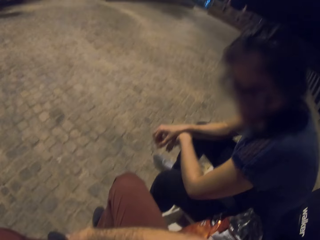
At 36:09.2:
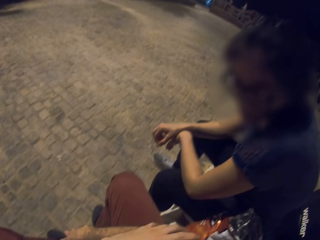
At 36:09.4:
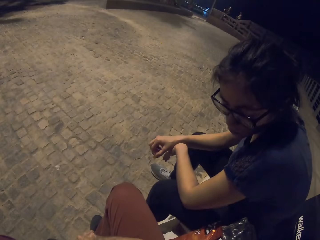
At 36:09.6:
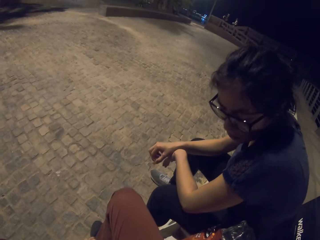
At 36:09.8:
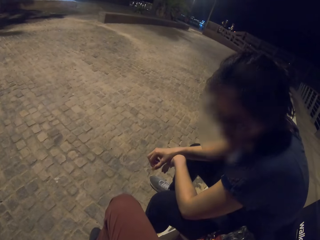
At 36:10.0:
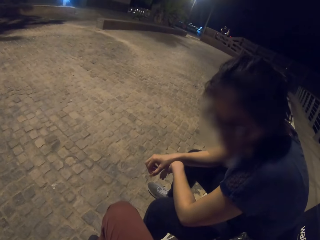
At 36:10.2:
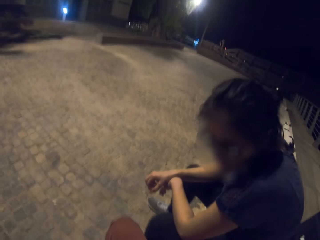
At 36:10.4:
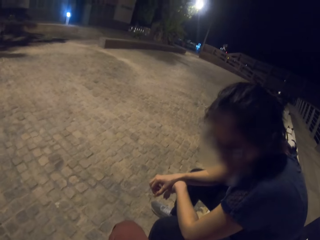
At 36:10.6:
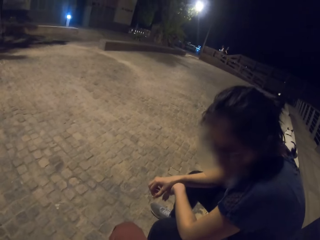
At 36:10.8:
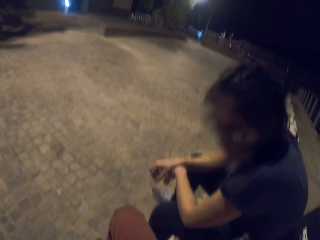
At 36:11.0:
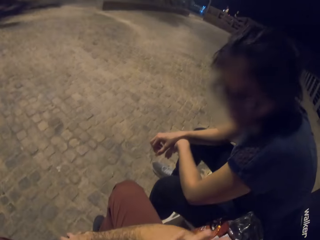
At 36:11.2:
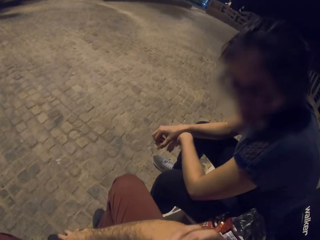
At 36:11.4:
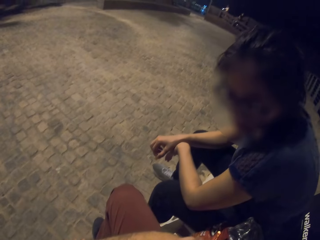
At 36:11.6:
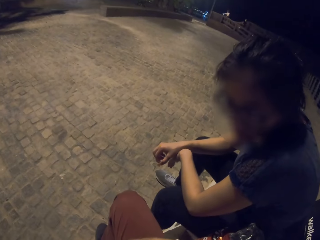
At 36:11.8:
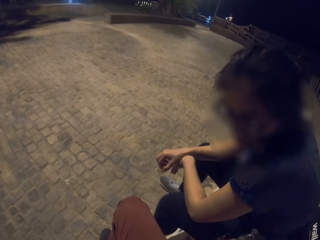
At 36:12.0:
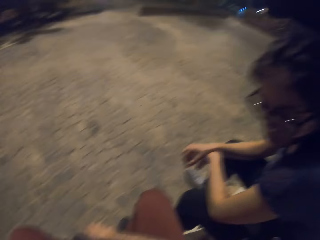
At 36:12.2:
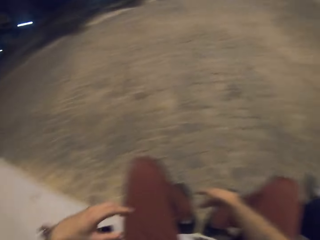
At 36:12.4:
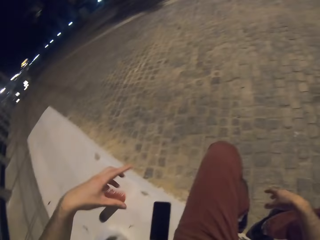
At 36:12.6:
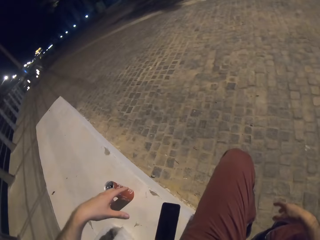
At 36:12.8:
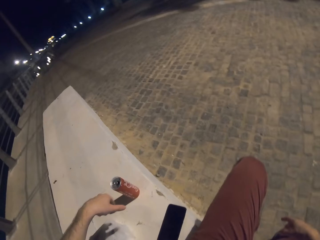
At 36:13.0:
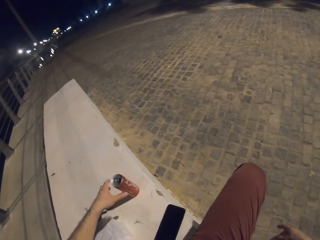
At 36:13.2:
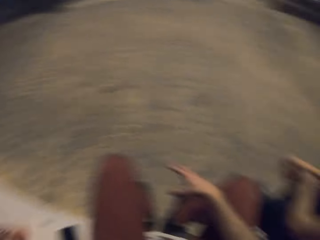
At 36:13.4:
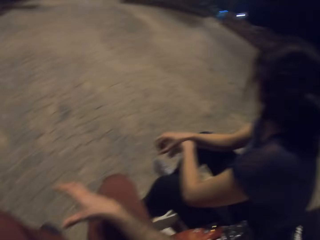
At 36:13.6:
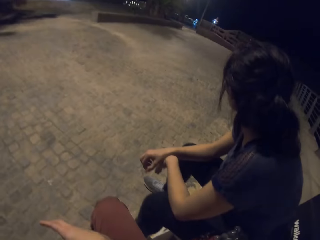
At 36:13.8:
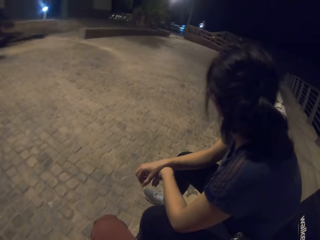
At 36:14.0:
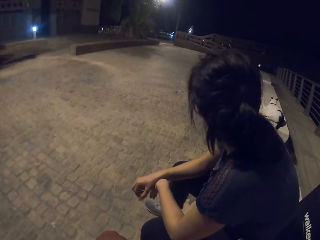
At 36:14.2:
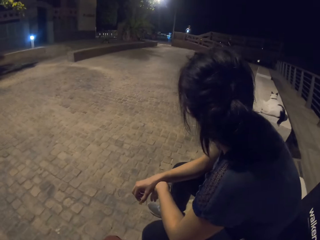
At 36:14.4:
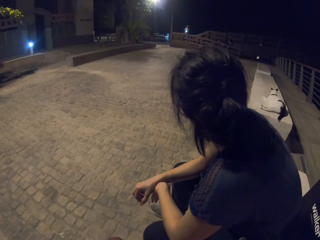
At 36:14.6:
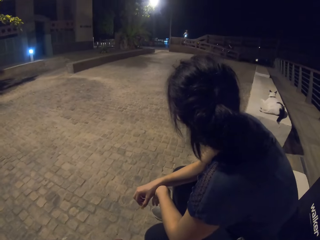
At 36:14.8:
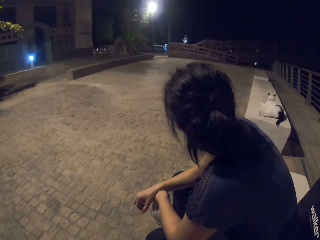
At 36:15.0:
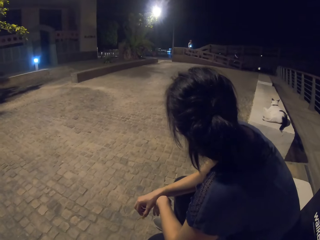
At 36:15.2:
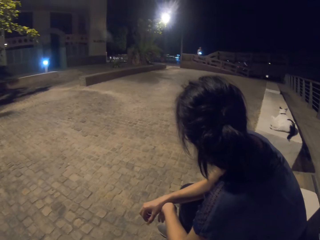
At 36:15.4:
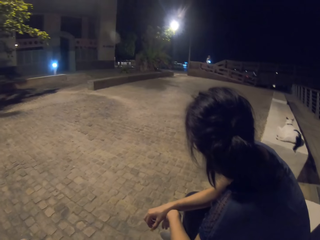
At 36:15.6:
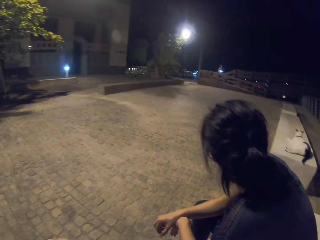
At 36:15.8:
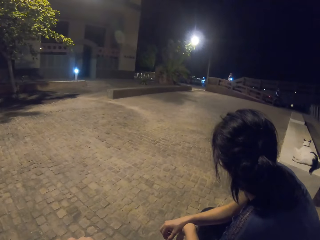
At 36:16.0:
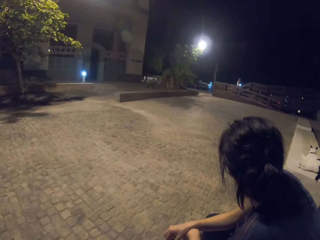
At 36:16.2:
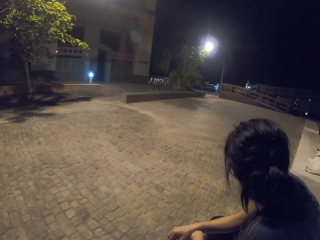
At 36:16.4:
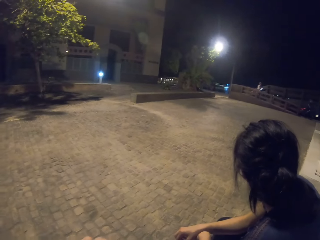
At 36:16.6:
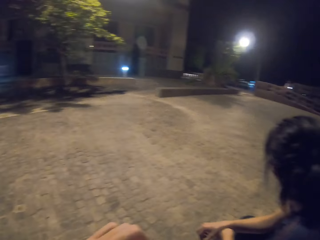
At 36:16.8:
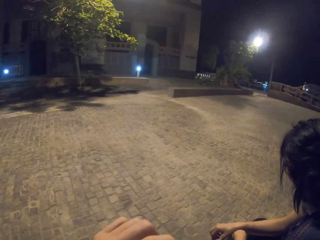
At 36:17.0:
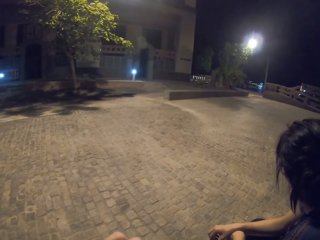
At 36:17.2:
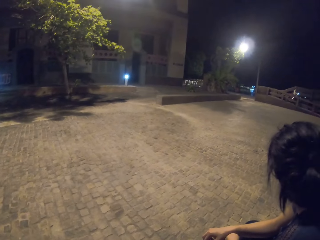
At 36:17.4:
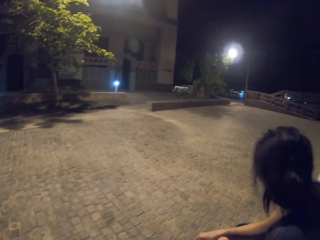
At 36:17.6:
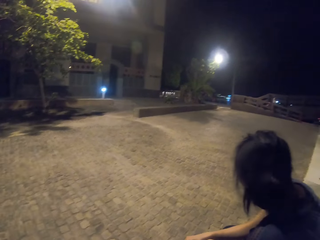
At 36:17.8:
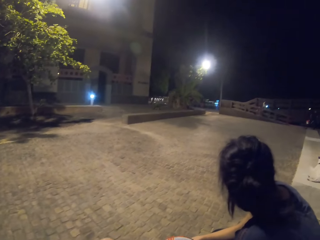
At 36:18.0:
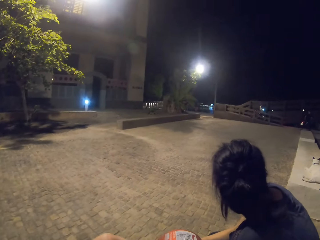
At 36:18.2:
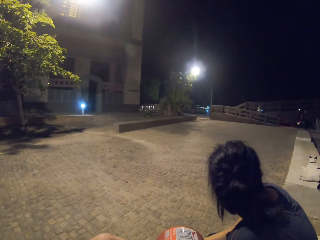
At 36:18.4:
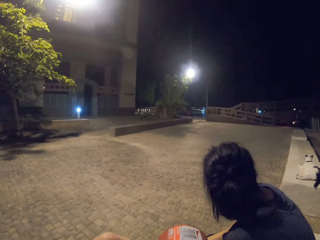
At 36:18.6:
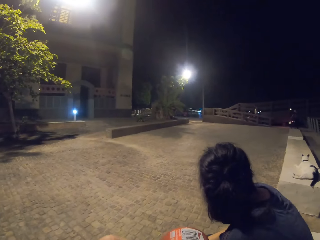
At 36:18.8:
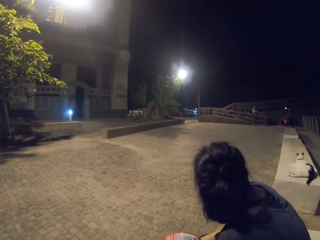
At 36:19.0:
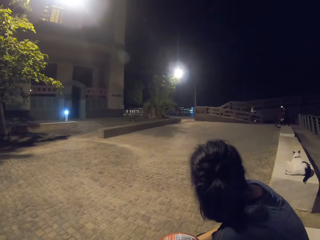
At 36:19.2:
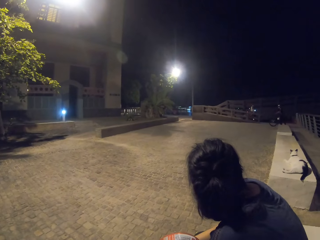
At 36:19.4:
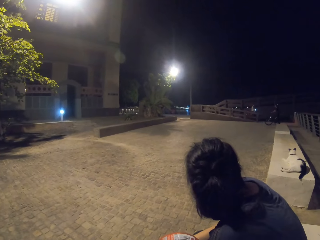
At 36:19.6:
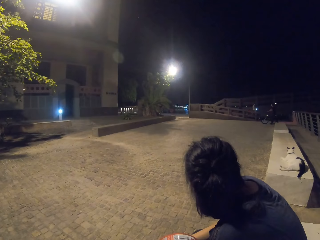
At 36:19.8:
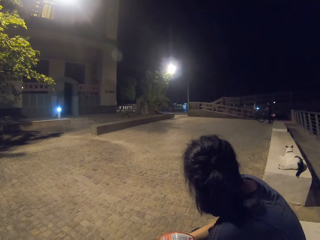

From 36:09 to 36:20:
The camera wearer picks up a Coca-Cola can. They drink the soft drink.

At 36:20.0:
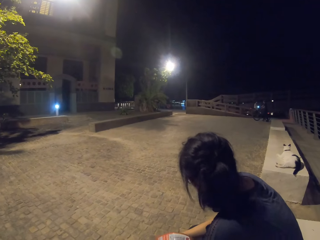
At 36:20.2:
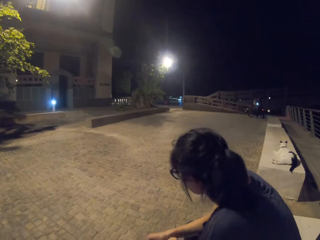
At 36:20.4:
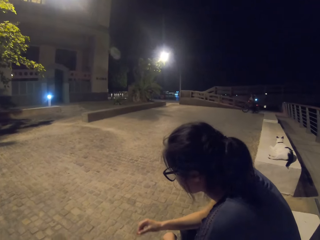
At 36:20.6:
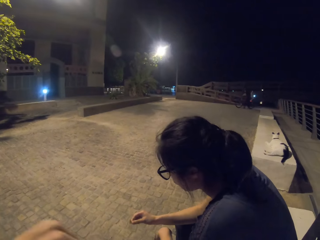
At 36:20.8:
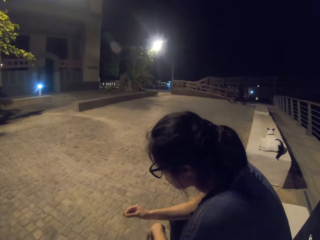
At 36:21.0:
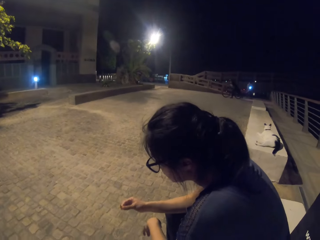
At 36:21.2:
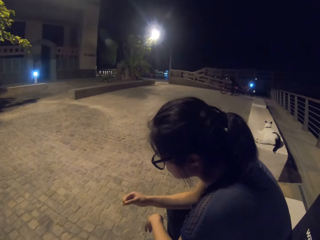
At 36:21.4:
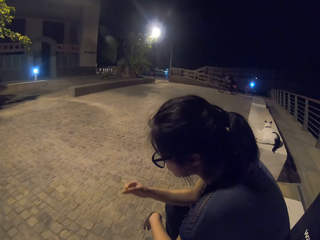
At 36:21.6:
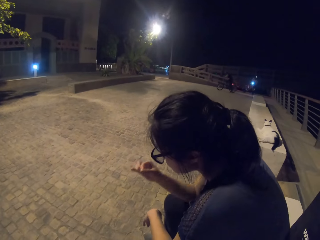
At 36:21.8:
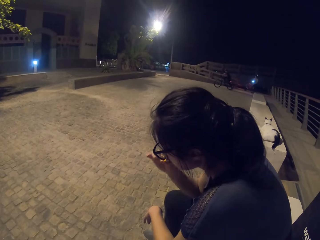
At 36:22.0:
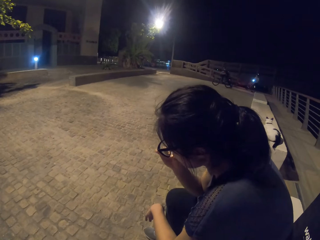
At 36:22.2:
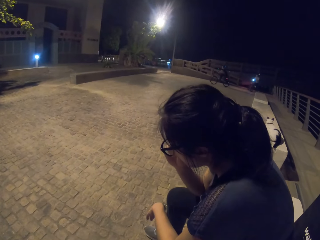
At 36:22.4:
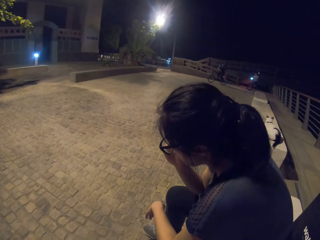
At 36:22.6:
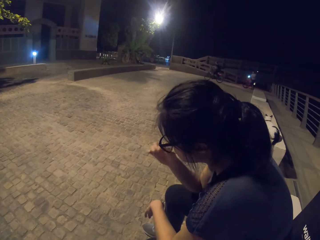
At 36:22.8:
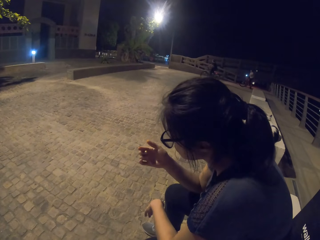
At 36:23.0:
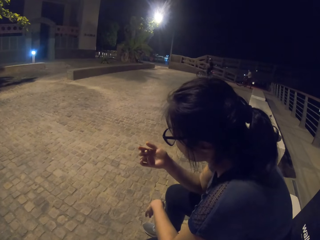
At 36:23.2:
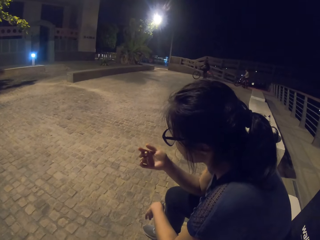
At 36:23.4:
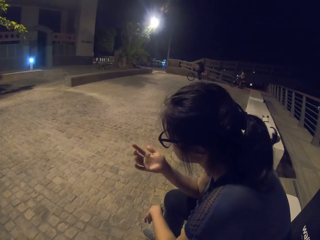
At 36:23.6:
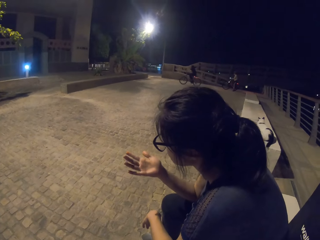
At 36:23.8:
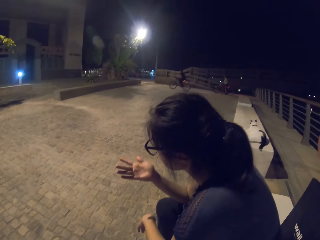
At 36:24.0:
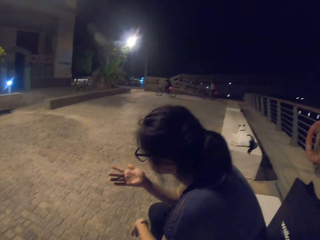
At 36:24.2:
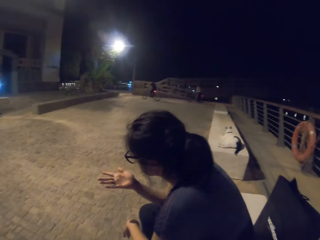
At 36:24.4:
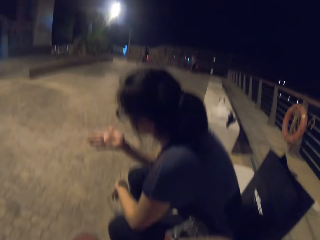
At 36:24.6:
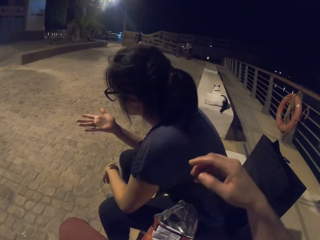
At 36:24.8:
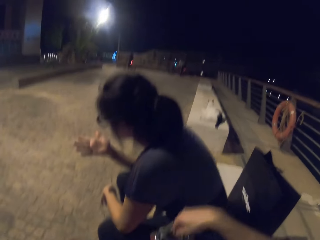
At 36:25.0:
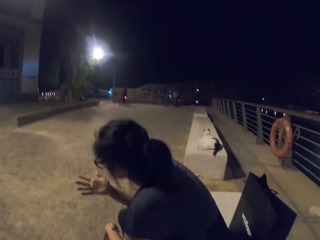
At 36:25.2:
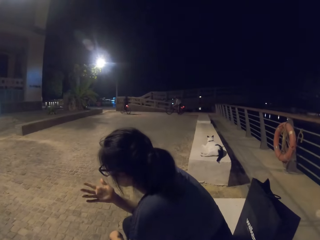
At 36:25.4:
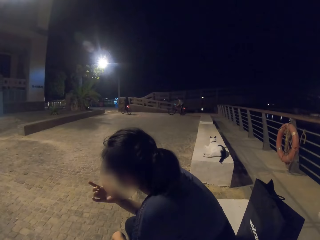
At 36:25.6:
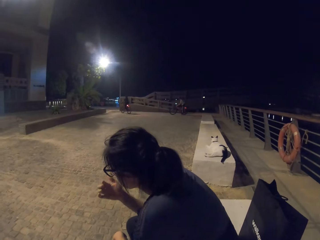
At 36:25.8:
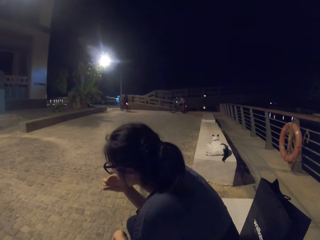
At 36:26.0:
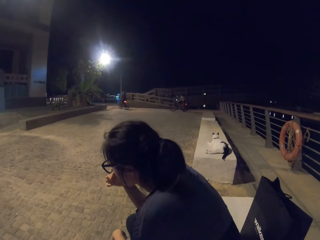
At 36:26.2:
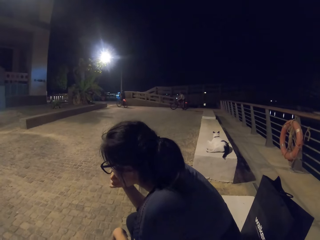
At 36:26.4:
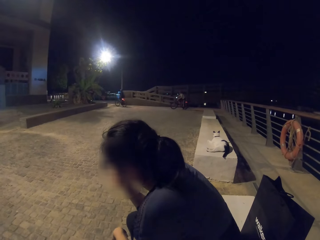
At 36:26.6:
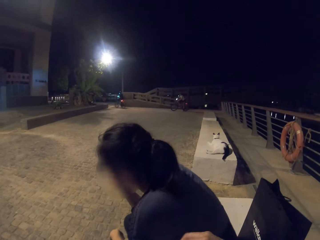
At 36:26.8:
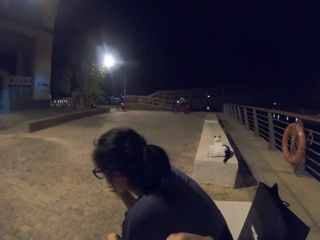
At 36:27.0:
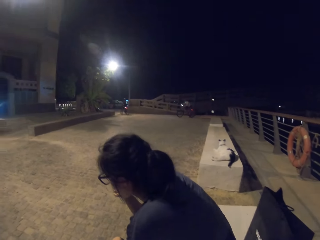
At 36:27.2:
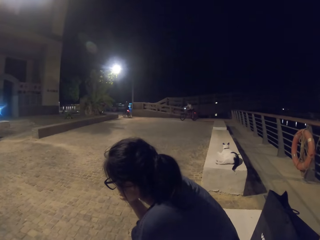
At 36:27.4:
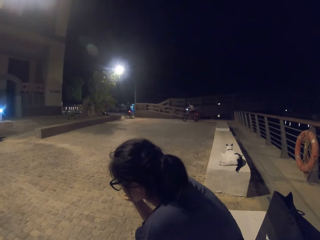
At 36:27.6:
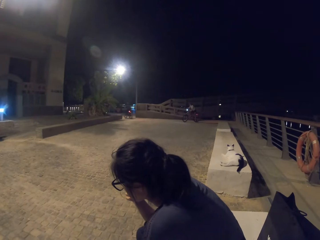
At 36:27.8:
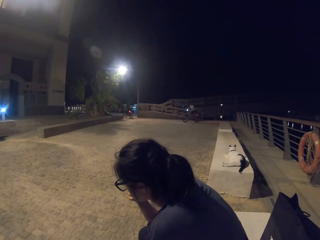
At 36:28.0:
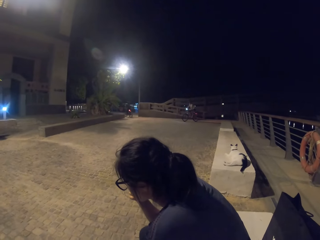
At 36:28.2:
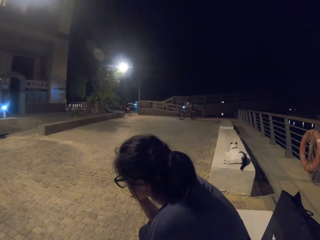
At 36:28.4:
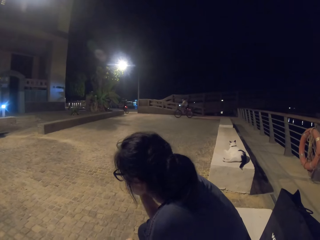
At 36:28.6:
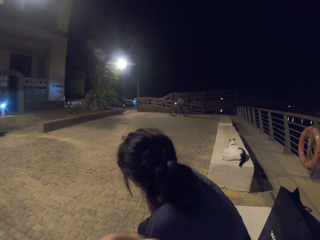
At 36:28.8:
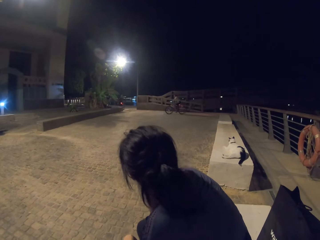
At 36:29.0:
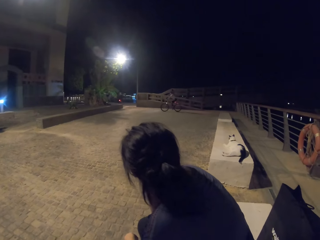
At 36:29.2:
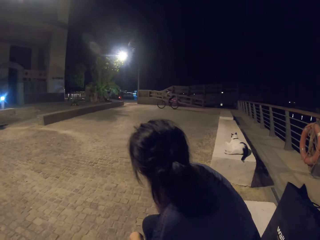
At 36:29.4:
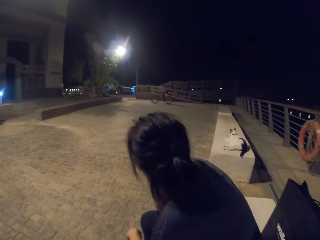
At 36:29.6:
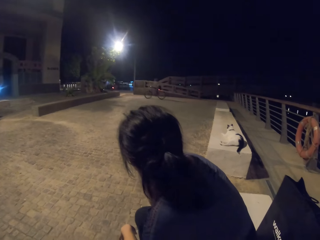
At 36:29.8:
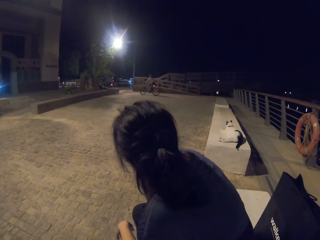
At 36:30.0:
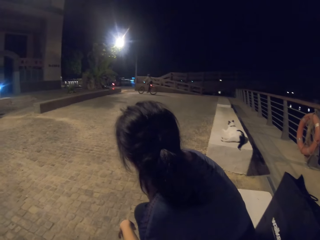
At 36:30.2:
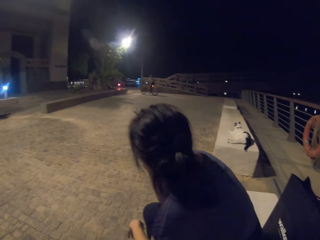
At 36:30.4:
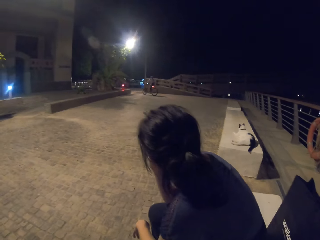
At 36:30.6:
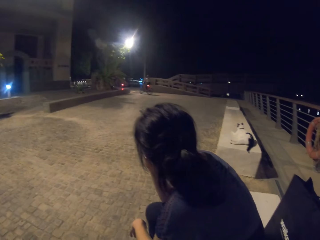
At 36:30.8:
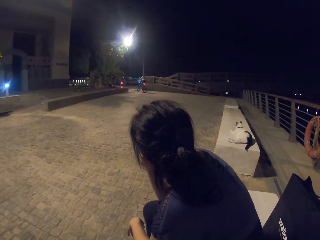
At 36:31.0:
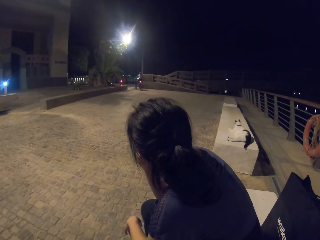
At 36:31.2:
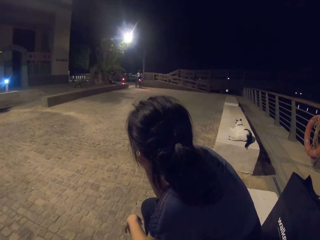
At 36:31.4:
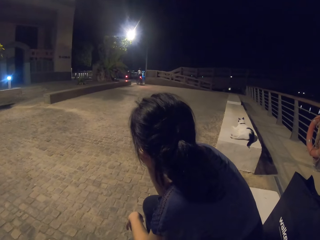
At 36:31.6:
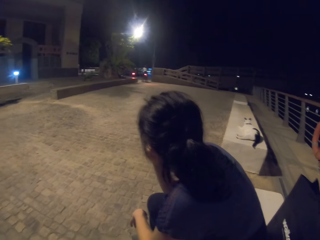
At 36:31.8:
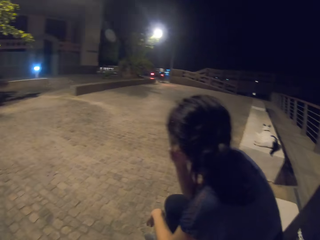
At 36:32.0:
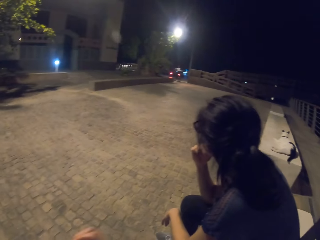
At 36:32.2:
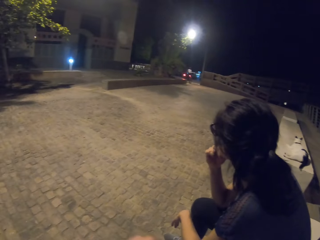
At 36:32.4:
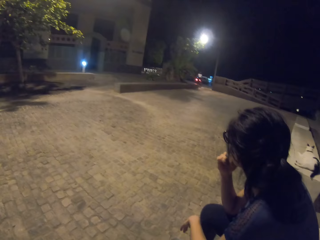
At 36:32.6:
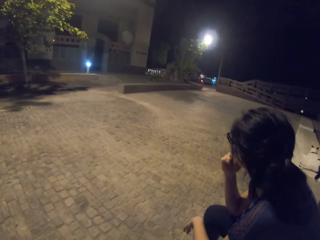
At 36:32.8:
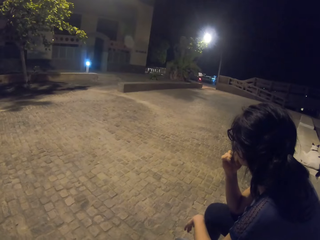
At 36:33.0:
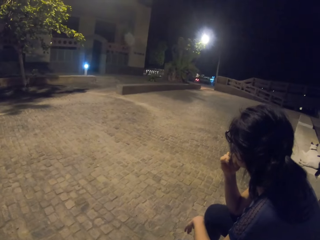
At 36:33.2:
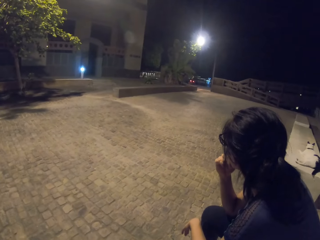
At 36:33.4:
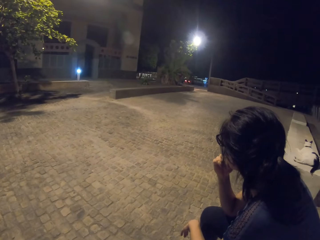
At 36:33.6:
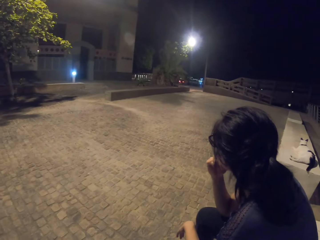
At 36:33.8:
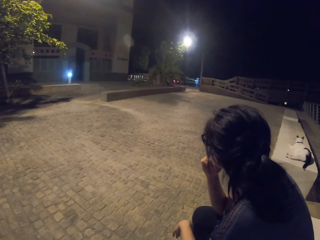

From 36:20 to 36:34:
A cyclist rides a bicycle. A lady licks her hand. Another cyclist rides a bicycle.
